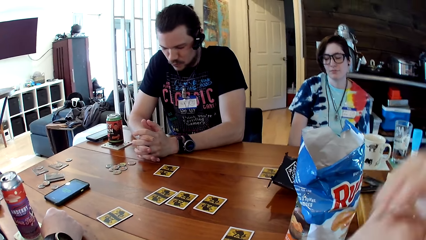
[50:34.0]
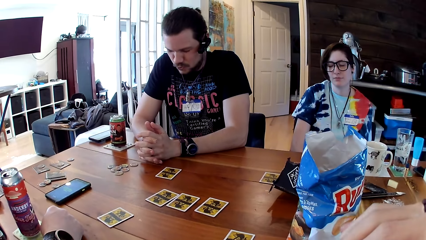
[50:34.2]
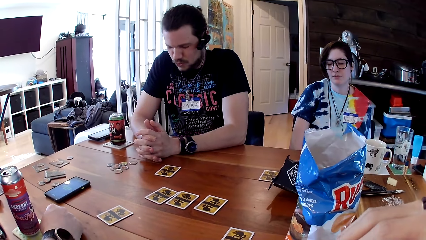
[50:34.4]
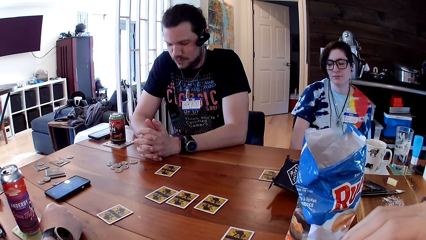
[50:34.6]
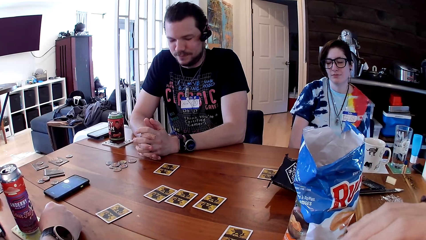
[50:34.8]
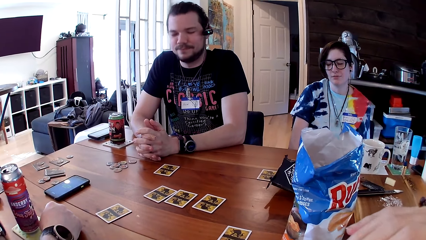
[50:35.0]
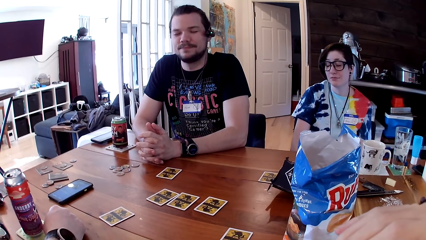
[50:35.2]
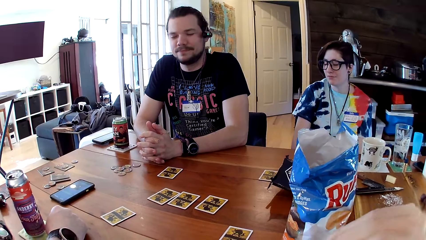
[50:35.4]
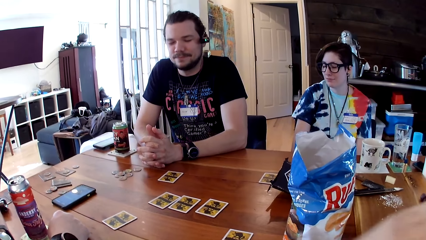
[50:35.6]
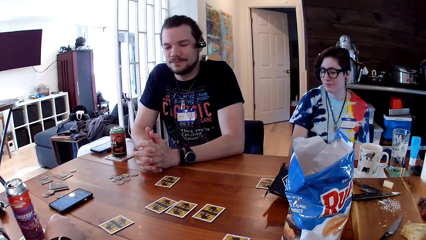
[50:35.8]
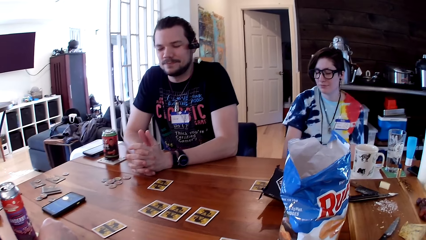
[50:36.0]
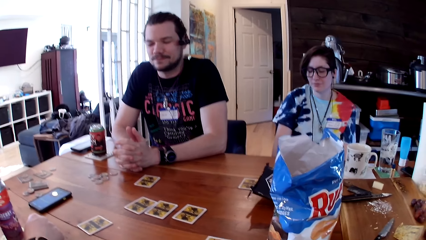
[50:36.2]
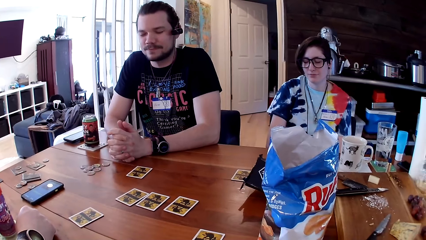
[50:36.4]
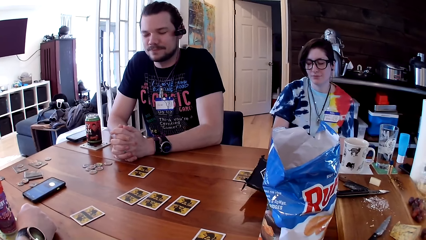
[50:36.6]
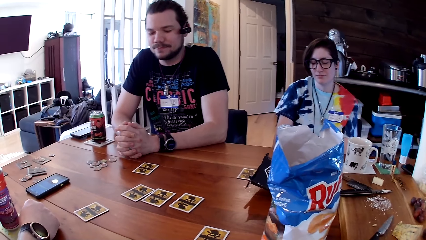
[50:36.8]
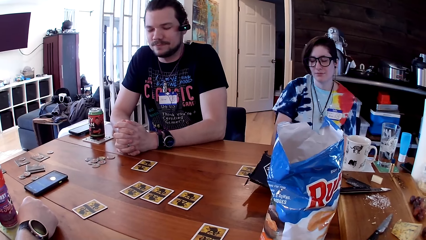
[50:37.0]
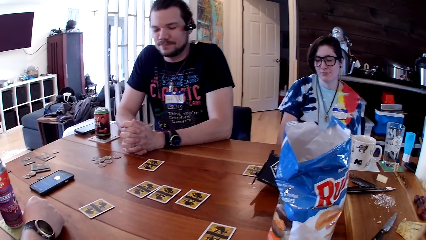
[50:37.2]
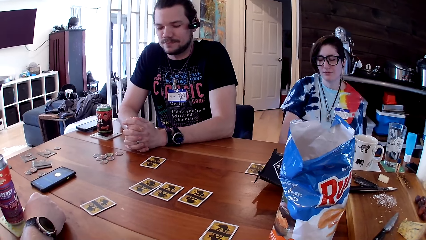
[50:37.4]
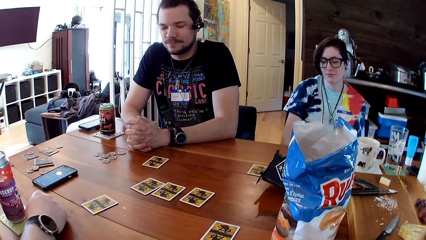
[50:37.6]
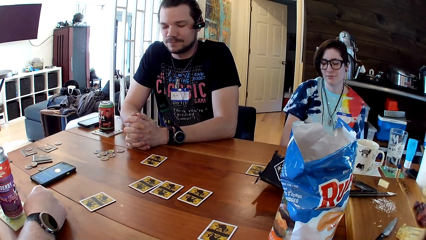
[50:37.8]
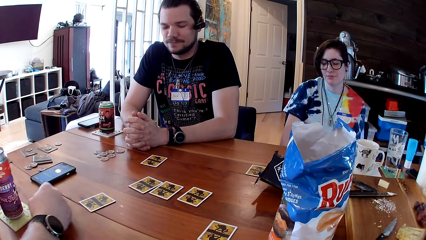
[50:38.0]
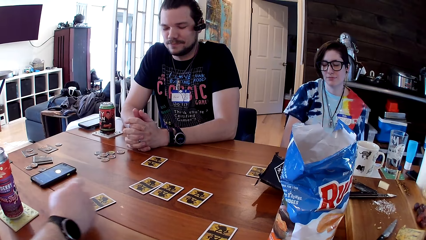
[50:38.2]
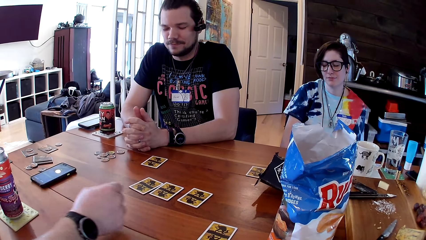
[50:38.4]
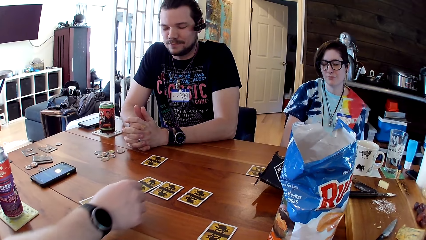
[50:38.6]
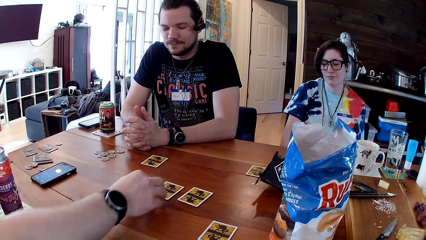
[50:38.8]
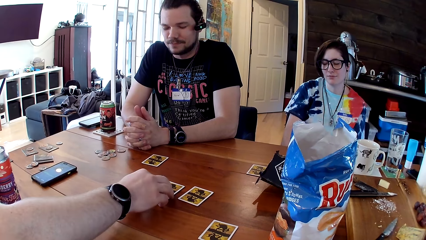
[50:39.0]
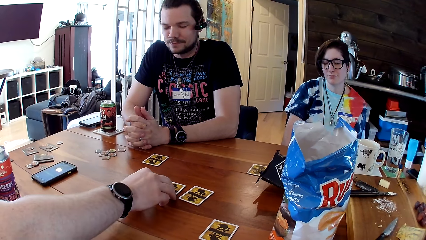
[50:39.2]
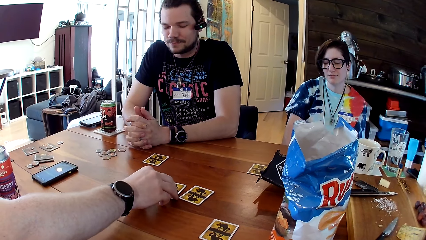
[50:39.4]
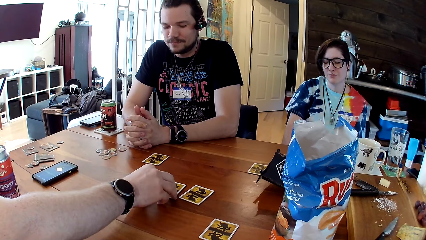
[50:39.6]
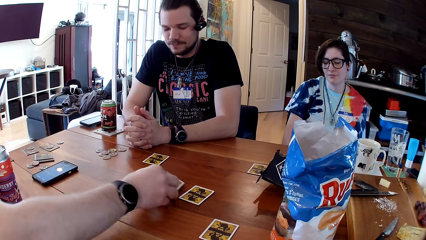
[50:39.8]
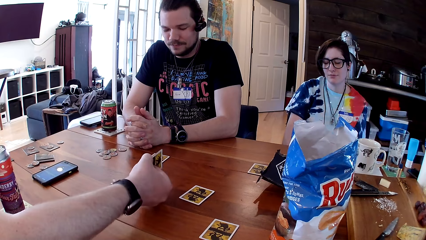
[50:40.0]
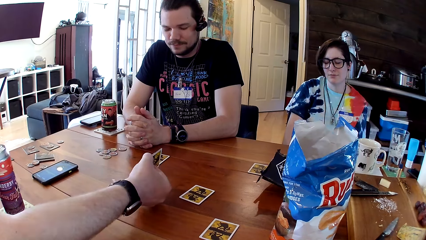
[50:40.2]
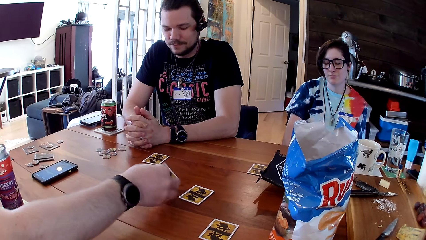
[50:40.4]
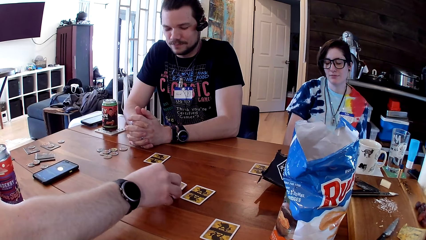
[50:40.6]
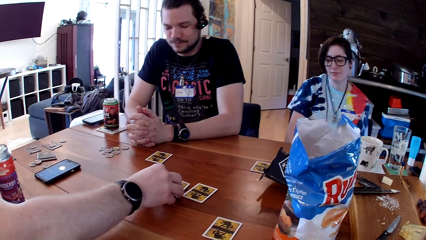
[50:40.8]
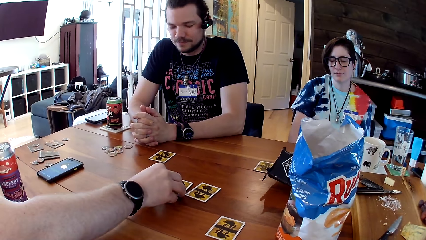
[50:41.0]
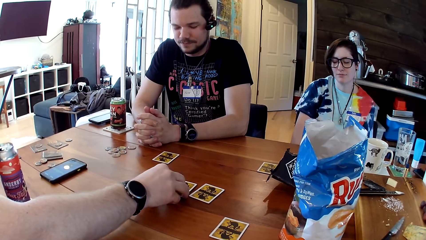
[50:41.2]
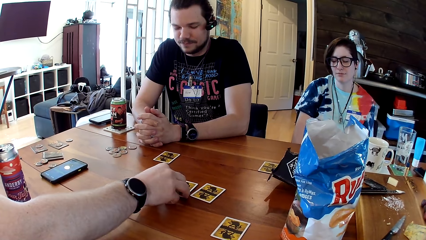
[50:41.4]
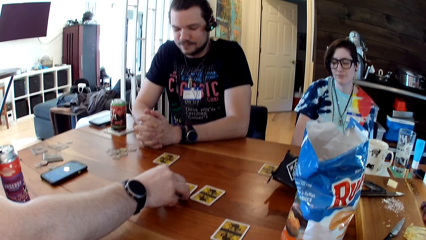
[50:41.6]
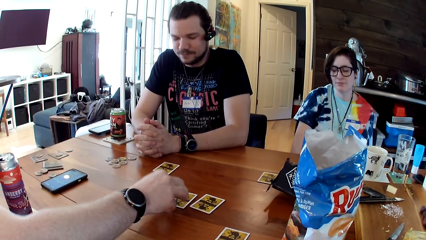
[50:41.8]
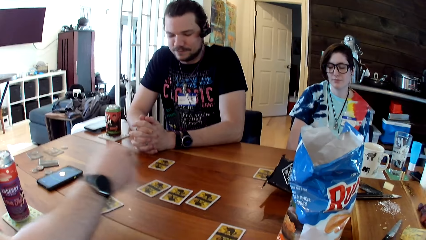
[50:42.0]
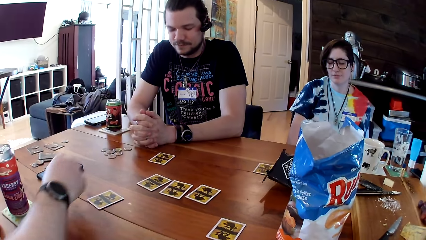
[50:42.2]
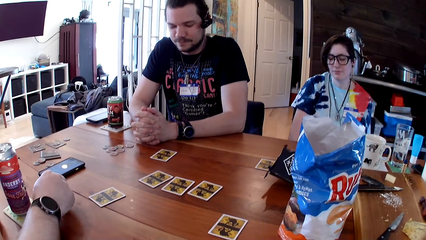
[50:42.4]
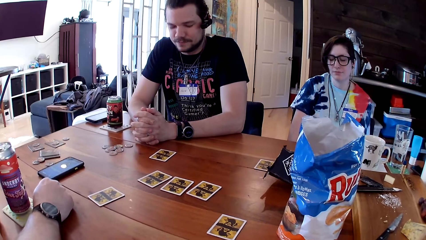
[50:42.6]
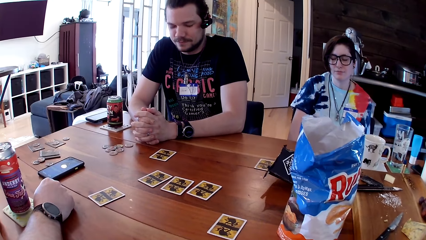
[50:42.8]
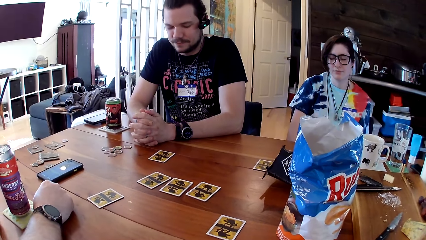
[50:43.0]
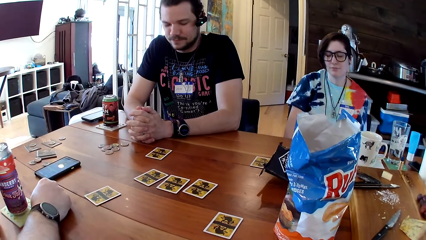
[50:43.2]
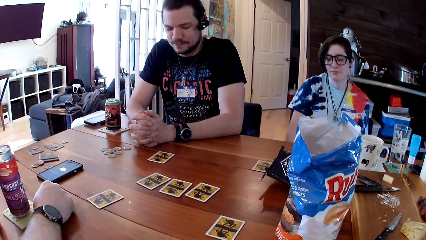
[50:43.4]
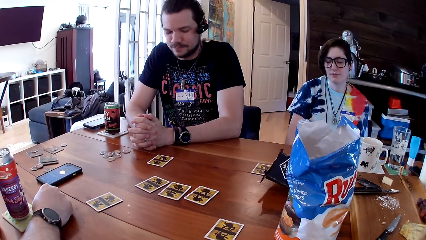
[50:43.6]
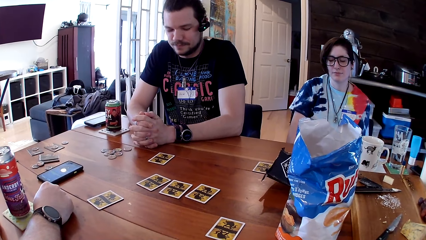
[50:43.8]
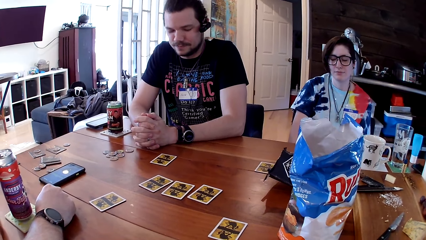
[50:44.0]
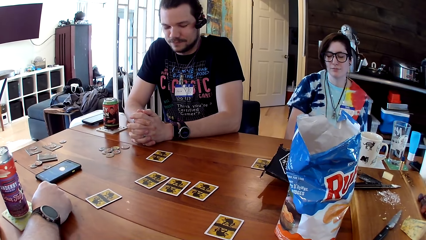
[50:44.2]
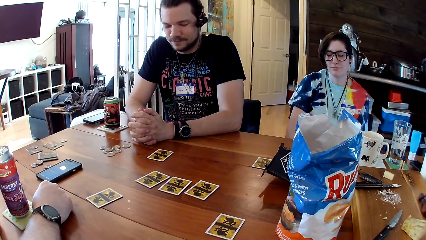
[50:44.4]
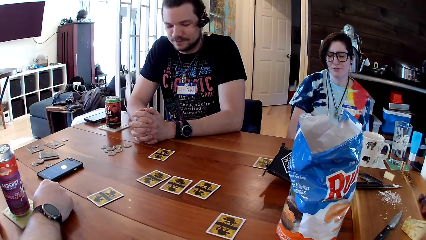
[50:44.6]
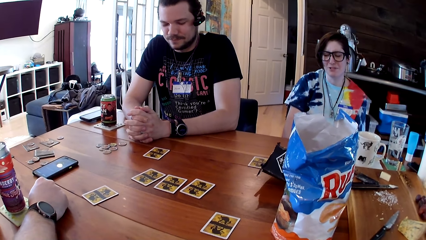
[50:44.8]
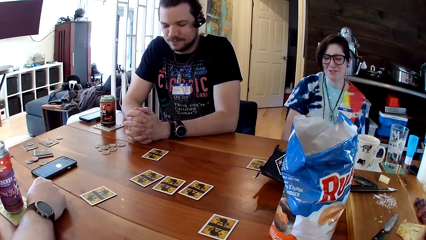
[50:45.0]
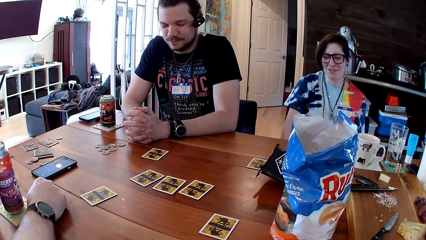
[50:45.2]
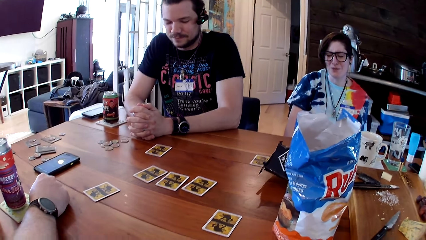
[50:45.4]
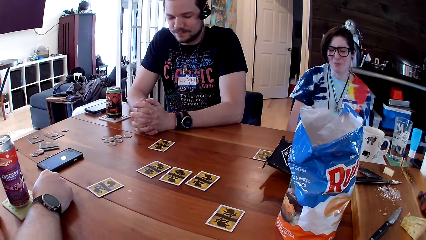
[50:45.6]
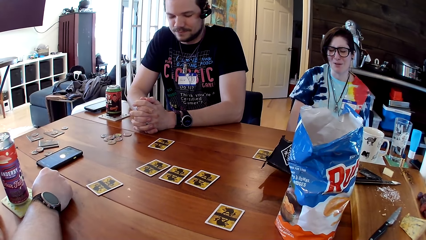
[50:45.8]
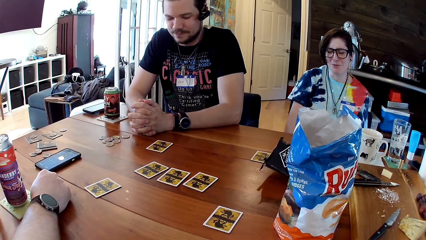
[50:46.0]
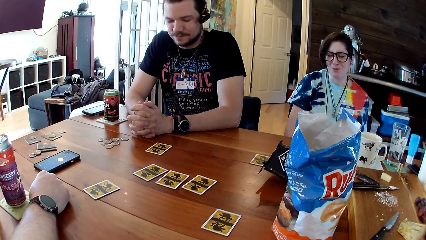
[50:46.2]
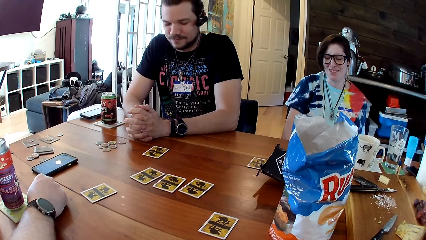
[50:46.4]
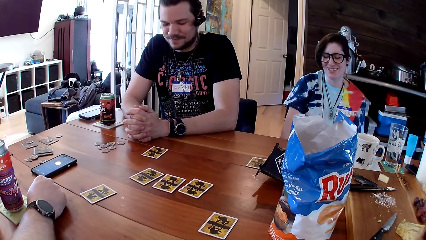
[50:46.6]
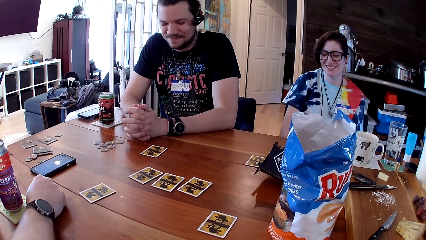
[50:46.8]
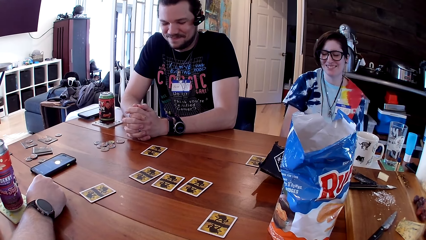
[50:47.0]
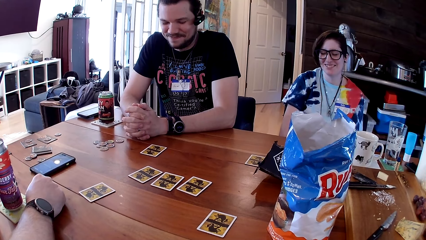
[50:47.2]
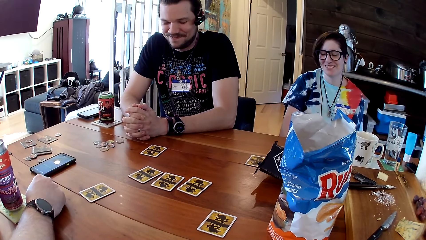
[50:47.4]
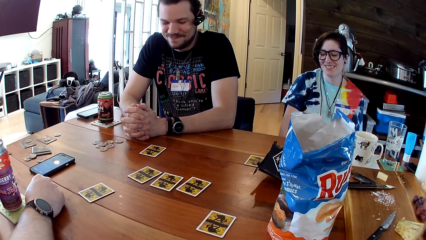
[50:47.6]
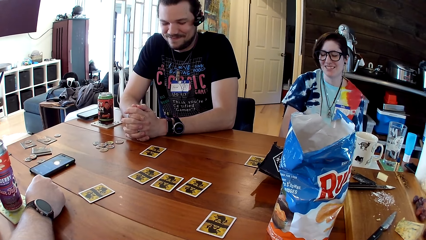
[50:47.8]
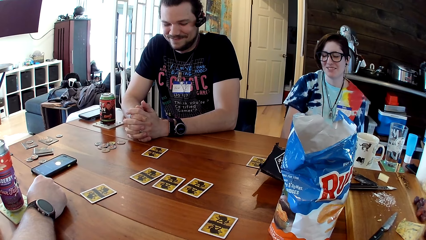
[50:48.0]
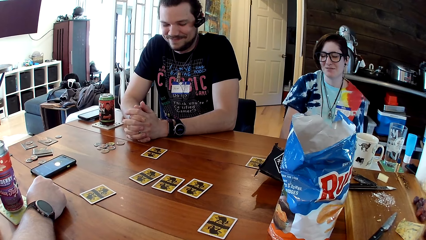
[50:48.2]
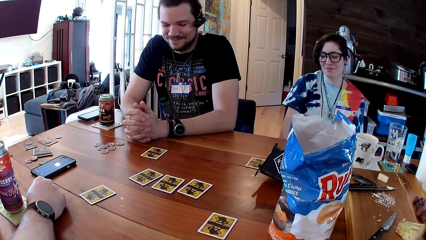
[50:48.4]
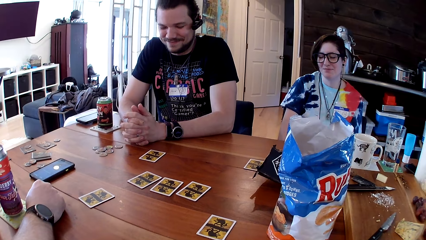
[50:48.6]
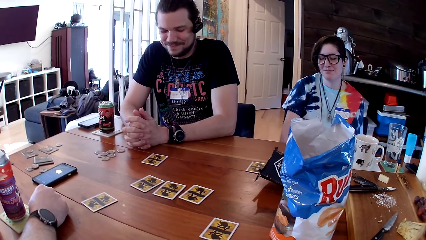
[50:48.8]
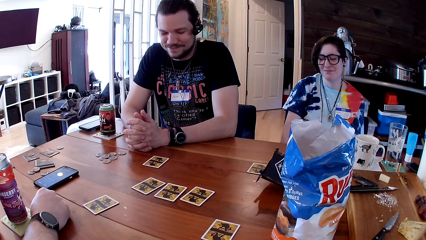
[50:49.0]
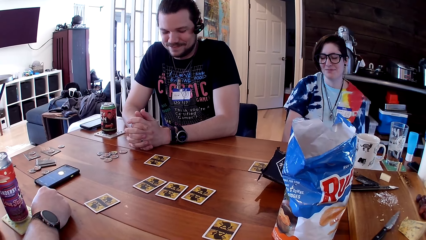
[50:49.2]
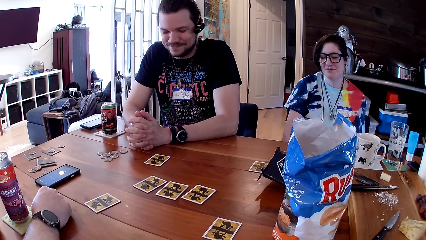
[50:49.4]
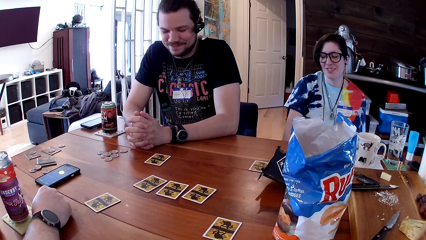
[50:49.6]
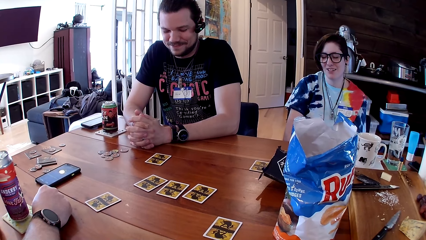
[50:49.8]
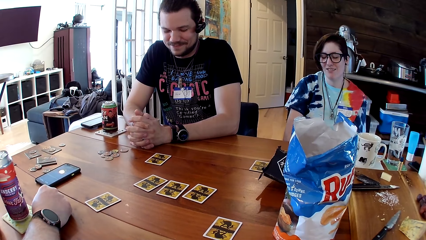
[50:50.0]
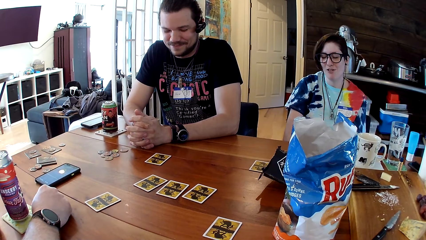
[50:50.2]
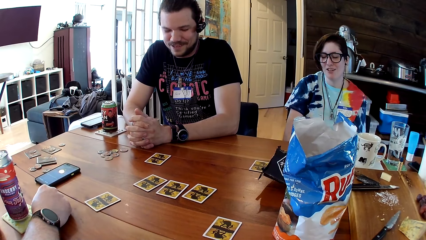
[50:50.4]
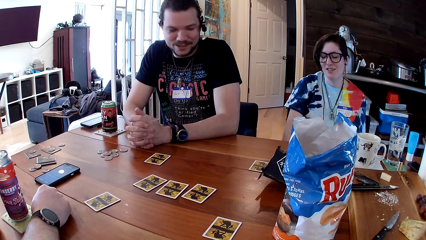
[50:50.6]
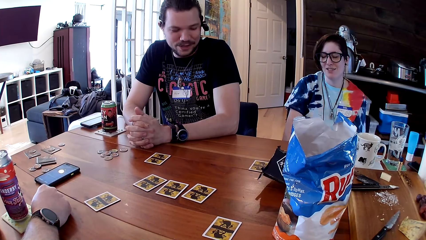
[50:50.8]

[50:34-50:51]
The camera wearer looks at the cards on the table. A man turns a card on the table with his right hand.
